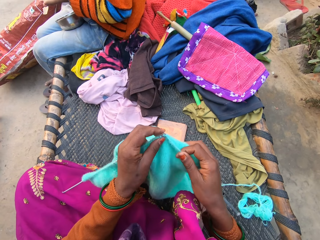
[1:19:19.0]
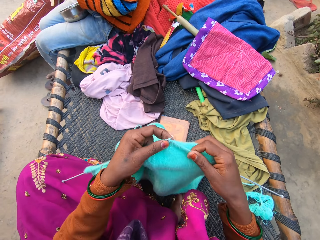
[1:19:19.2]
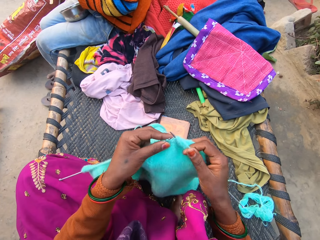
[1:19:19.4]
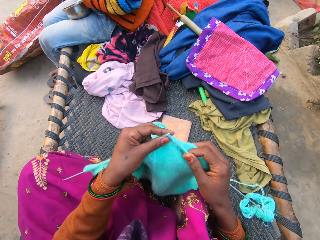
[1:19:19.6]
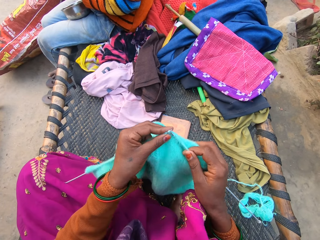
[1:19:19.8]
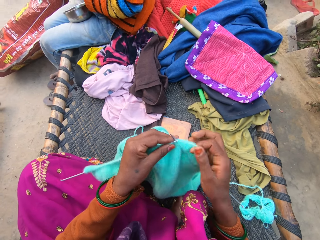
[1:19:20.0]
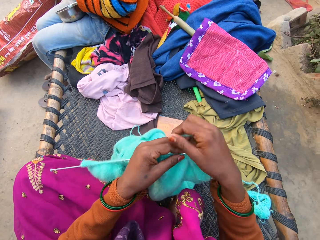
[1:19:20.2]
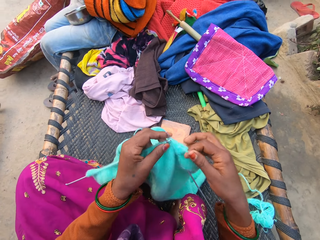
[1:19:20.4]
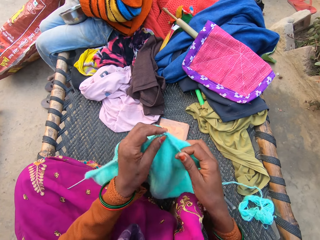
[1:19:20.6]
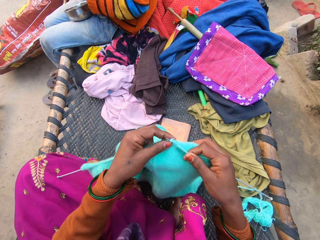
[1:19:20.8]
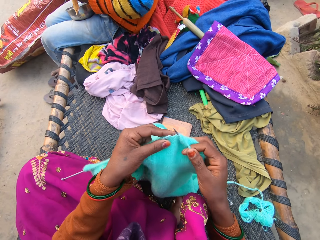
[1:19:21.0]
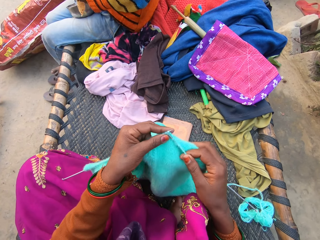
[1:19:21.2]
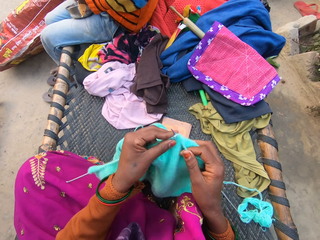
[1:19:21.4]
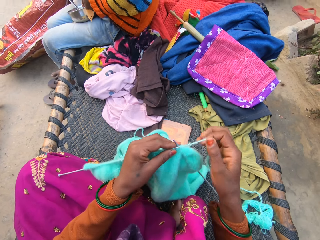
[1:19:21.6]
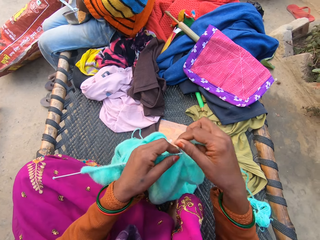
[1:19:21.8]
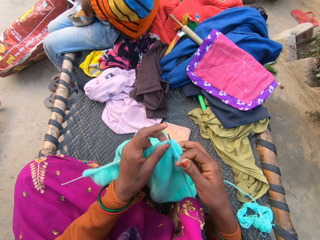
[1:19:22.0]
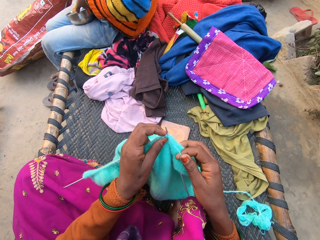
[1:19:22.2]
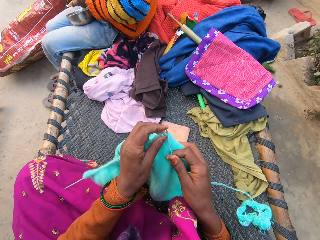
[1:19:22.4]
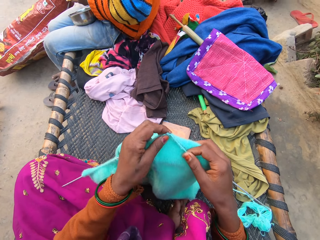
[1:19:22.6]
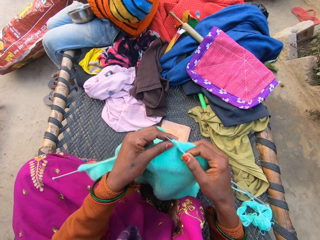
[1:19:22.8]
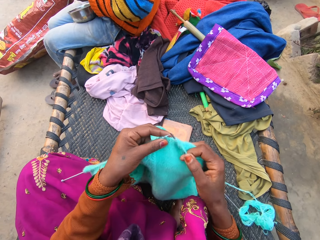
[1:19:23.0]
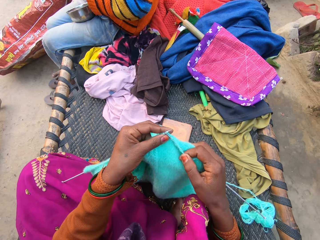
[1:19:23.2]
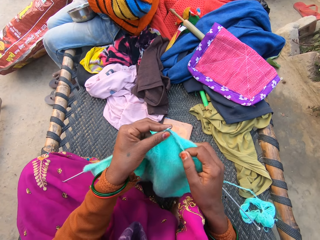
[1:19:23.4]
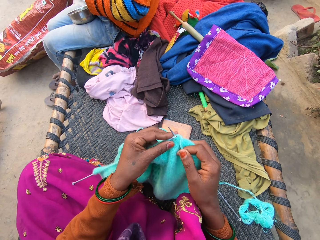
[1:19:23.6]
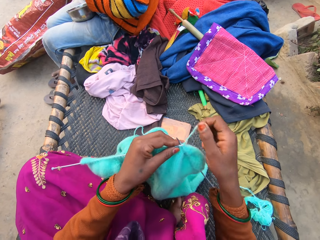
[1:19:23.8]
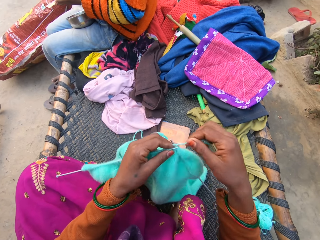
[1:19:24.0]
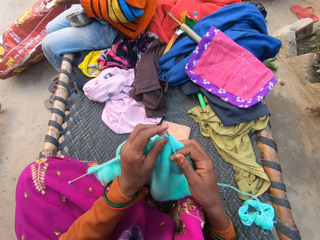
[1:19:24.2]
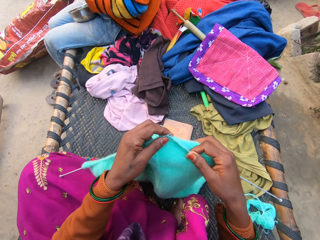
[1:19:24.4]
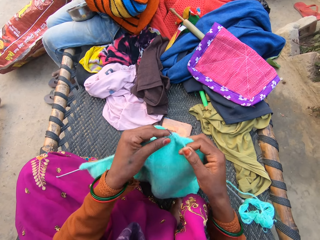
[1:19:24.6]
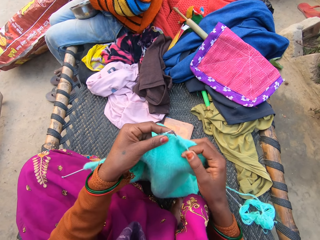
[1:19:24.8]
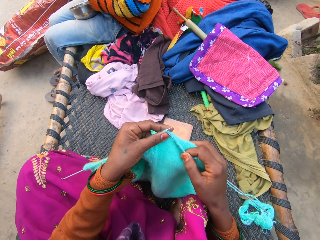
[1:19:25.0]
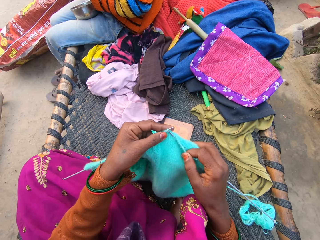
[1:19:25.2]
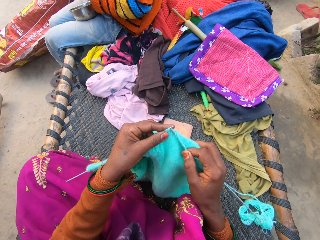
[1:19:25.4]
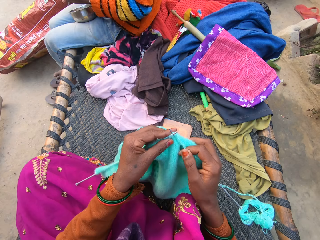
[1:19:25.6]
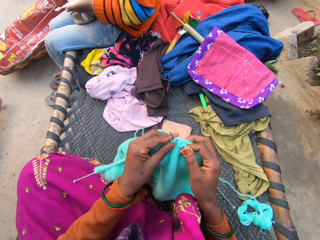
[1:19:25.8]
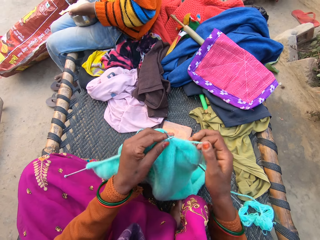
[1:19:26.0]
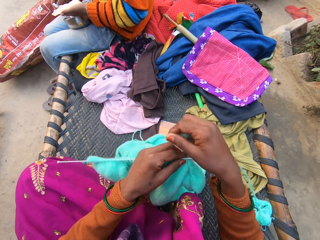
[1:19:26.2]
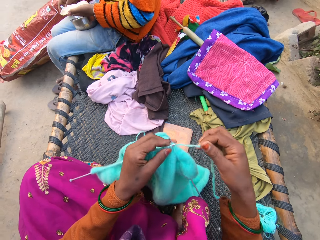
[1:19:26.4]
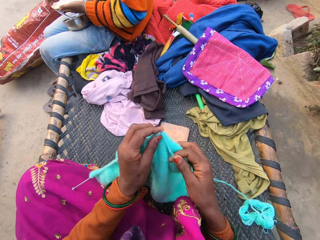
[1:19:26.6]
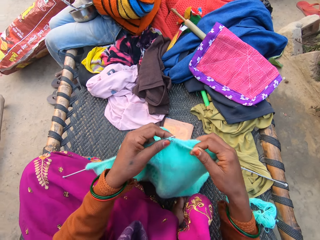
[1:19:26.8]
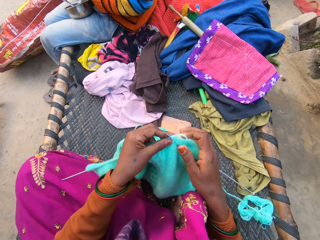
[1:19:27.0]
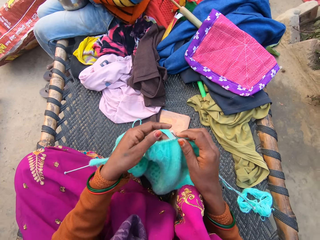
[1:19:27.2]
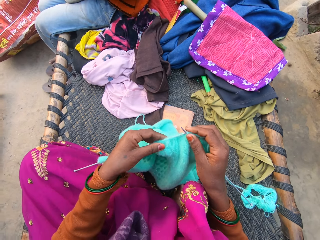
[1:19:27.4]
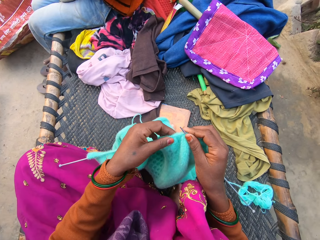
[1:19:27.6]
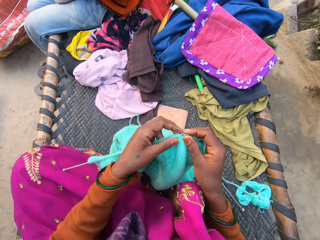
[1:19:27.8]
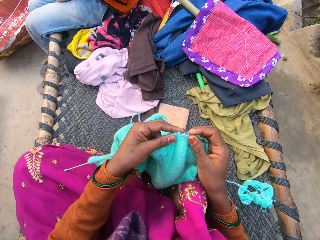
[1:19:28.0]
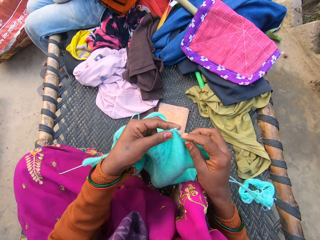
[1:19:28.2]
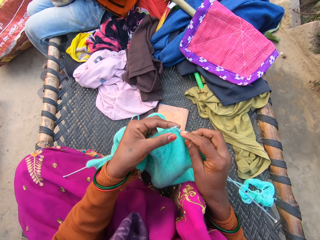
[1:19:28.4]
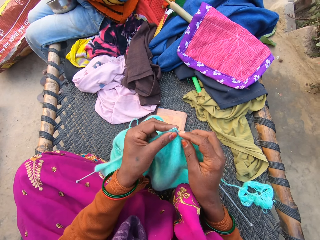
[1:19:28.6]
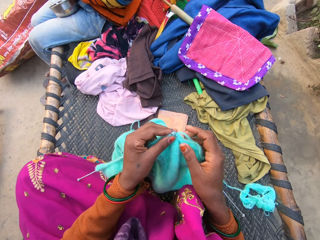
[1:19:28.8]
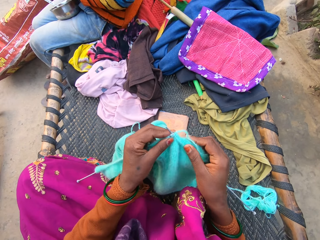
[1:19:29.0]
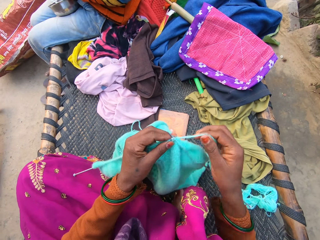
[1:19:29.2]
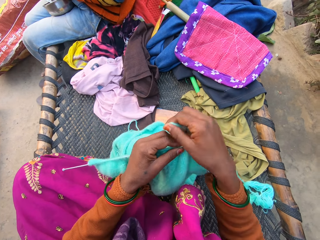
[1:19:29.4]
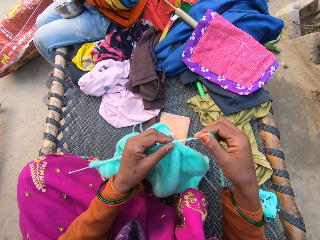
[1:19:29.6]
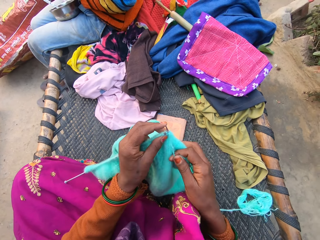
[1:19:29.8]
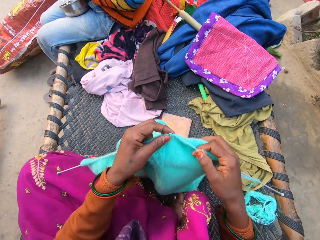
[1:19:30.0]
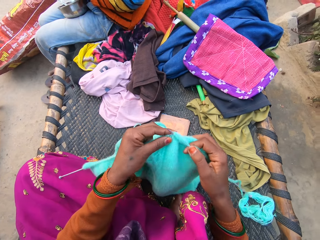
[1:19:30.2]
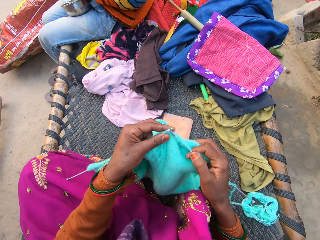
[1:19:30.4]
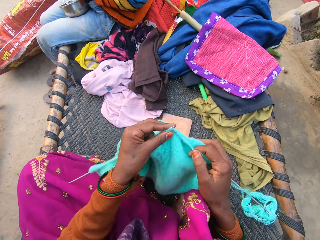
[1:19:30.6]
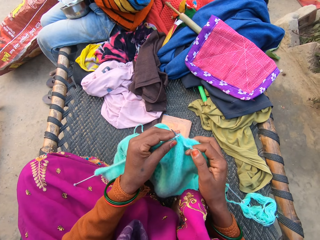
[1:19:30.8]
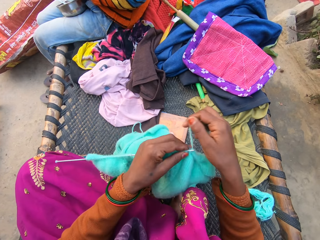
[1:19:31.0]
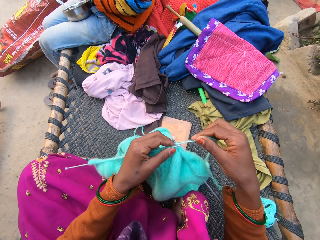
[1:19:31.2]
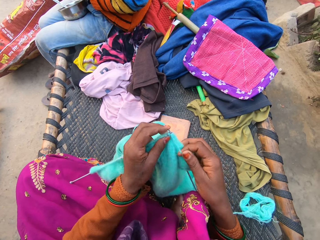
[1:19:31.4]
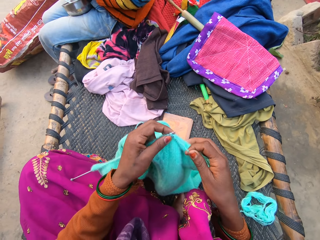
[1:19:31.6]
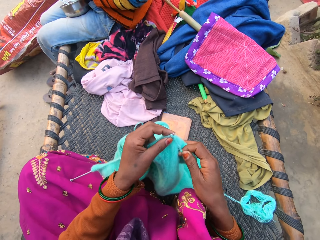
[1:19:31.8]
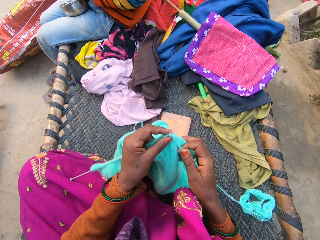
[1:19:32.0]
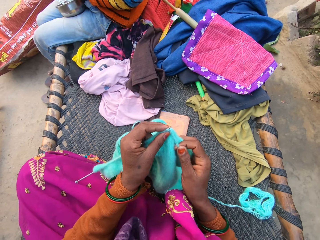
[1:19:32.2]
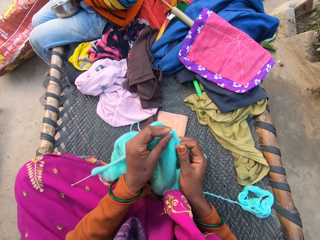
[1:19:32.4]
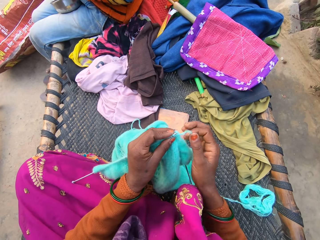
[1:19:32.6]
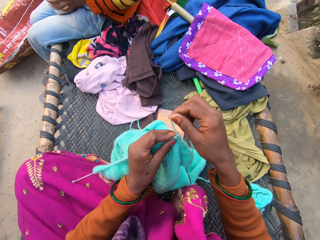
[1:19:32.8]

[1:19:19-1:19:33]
The camera wearer coils knitting thread on a knitting needle. They knit with knitting needles and coil the knitting thread on the knitting needle. They knit with the knitting needles and coil the knitting thread on the knitting needle. They knit with the knitting needles and coil the knitting thread on the knitting needle. They knit with the knitting needles. A man puts a spoon in a bowl. The camera wearer coils the knitting thread on the knitting needle. They knit with the knitting needles and coil the knitting thread on the knitting needle. They knit with the knitting needles and coil the knitting thread on the knitting needle.

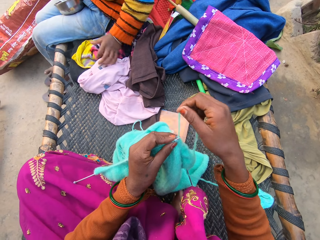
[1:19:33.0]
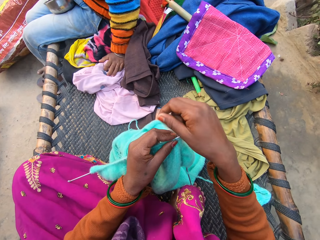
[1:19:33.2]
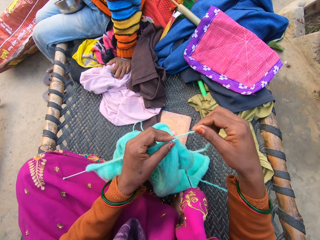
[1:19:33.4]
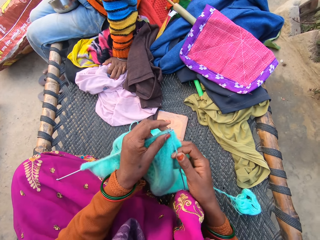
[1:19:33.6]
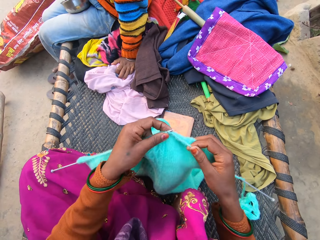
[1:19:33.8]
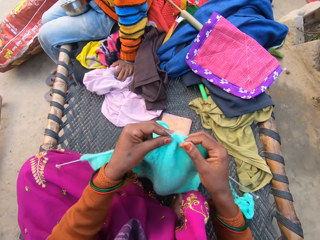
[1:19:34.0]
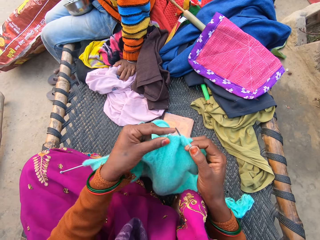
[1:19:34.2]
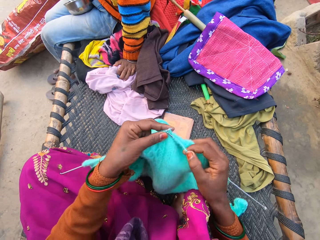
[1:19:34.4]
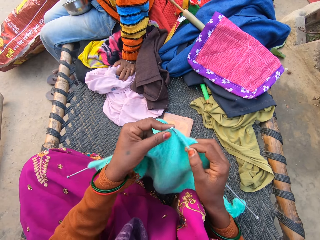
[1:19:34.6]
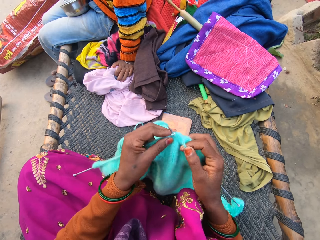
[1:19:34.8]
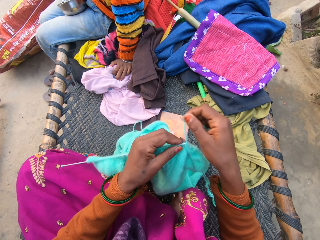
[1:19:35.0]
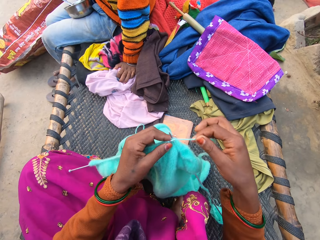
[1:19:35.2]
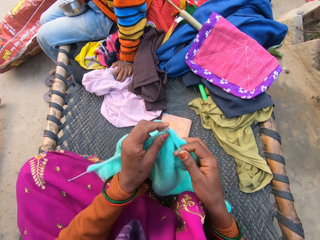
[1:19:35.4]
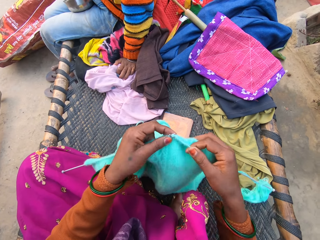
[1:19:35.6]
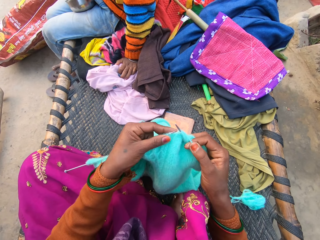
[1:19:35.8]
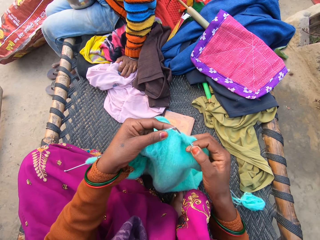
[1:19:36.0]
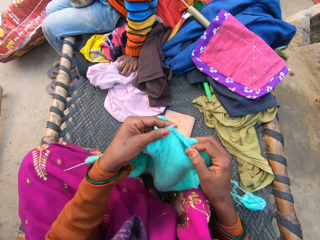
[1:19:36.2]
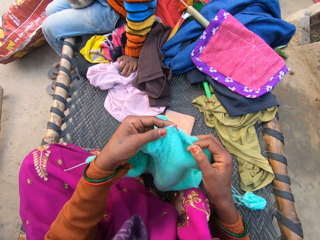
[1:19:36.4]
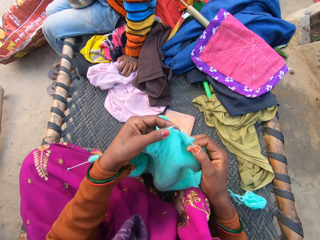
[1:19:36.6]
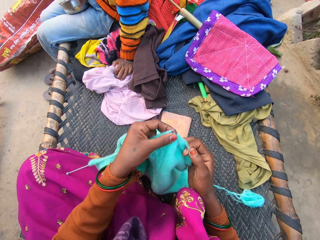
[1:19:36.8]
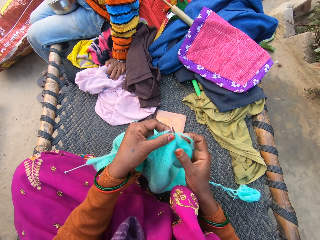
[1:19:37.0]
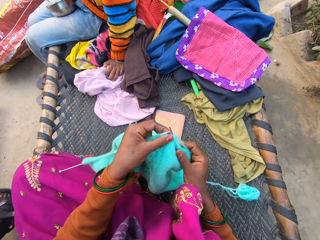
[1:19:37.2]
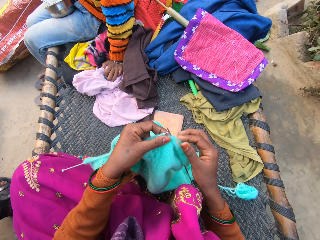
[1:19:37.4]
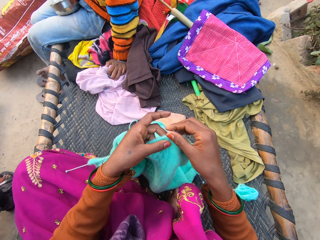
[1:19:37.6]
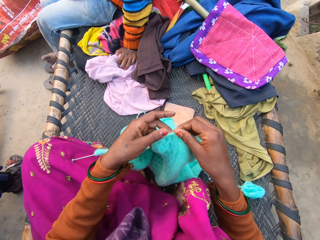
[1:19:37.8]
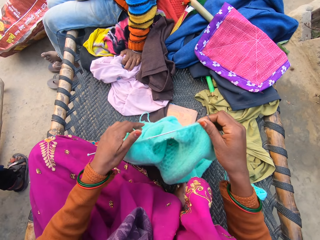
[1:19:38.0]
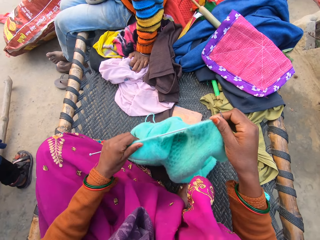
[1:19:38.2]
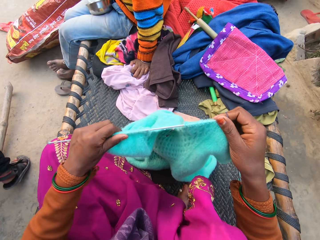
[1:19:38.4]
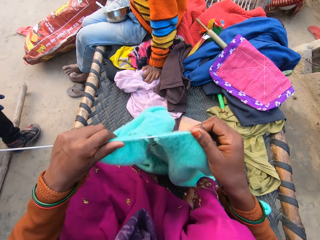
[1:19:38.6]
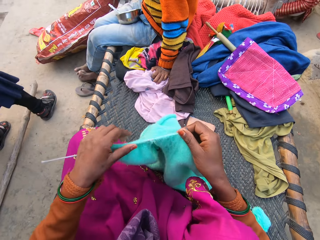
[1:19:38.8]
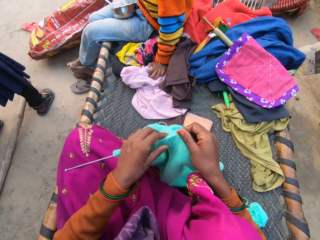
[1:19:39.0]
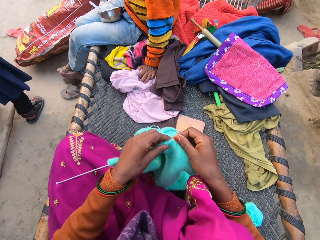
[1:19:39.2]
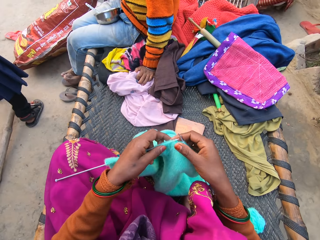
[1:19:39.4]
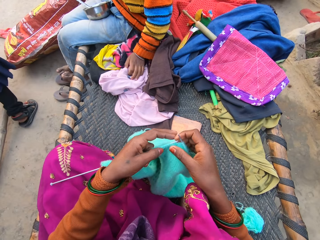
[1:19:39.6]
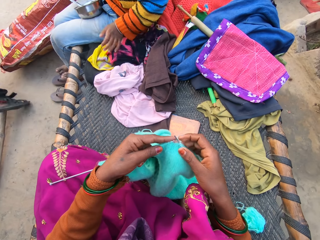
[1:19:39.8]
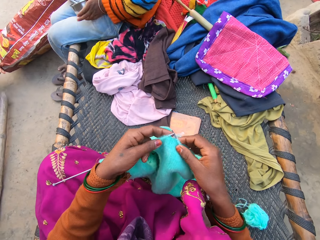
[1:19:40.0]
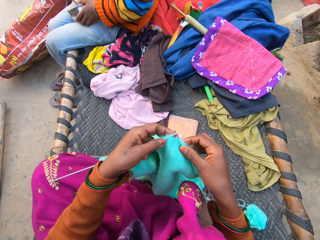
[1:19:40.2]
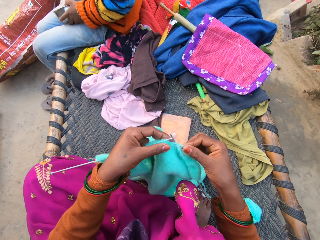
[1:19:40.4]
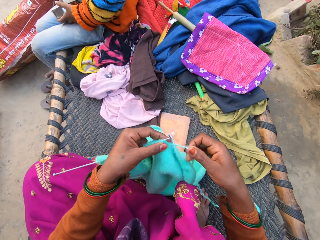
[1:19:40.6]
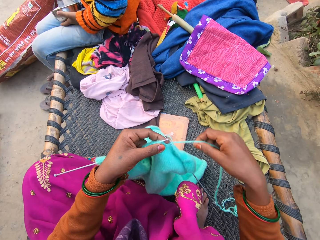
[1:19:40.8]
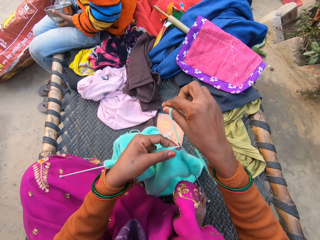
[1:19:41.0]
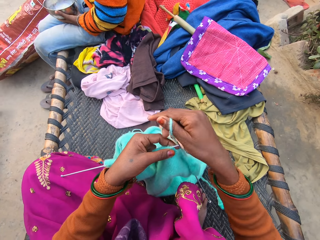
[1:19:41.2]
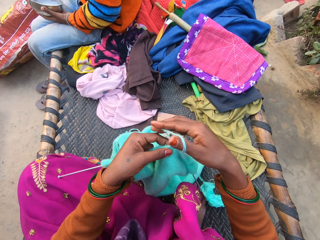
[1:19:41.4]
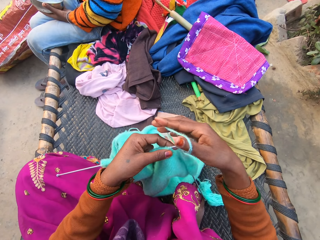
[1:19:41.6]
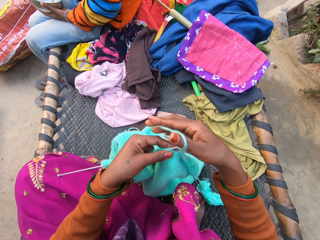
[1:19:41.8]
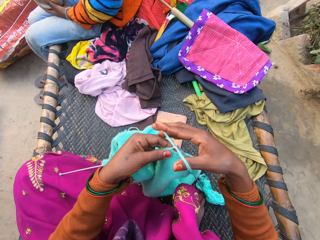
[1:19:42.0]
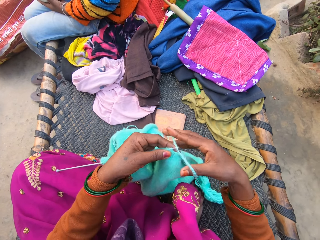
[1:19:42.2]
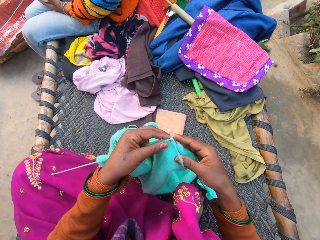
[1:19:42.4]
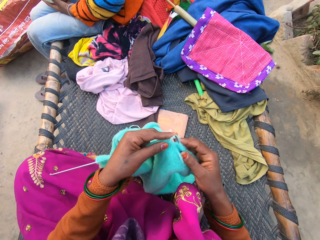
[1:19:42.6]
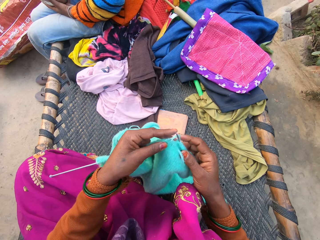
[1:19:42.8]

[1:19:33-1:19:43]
A man puts a hand on clothes. The camera wearer knits with knitting needles and coils knitting thread on a knitting needle. A woman walks near a woven bench. The camera wearer holds fabric with hands. The man holds a bowl with a hand.
